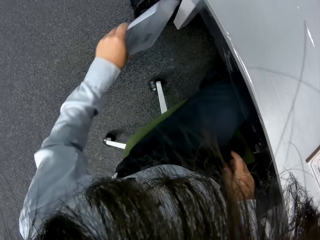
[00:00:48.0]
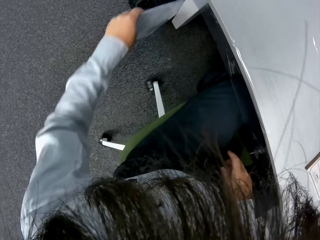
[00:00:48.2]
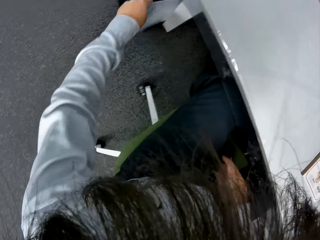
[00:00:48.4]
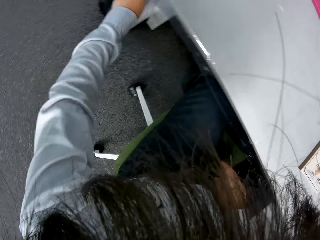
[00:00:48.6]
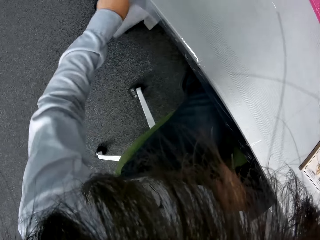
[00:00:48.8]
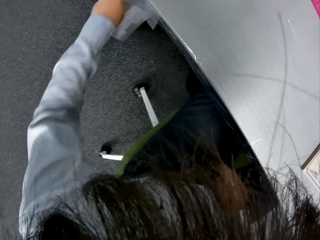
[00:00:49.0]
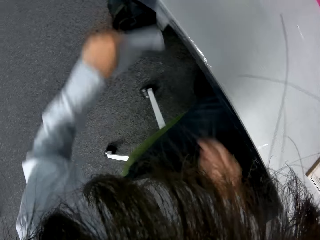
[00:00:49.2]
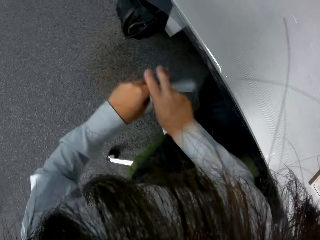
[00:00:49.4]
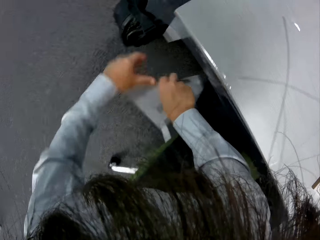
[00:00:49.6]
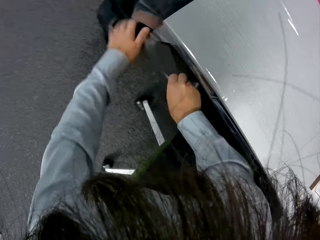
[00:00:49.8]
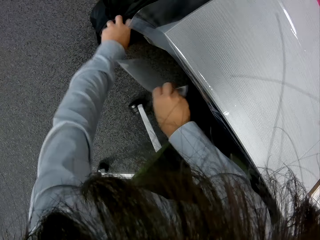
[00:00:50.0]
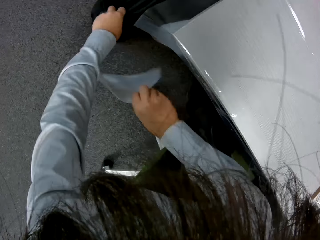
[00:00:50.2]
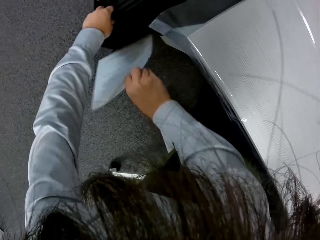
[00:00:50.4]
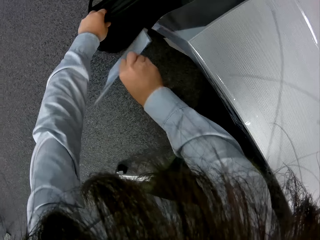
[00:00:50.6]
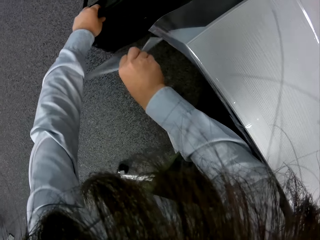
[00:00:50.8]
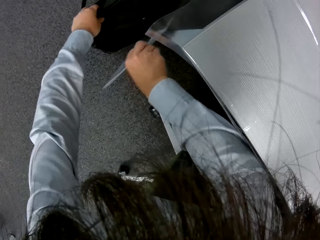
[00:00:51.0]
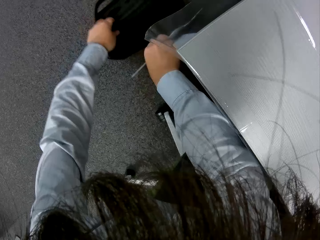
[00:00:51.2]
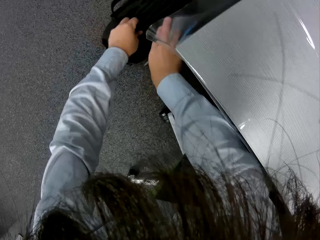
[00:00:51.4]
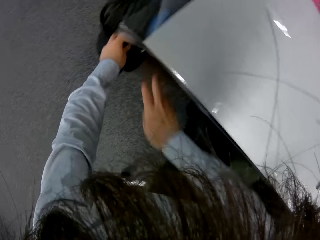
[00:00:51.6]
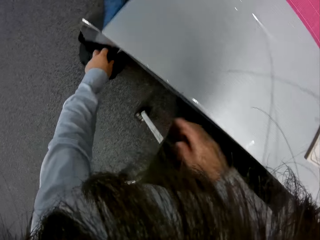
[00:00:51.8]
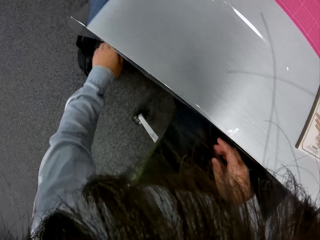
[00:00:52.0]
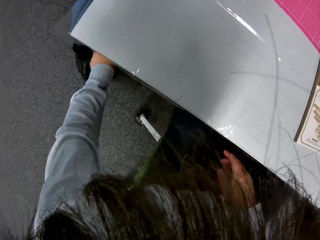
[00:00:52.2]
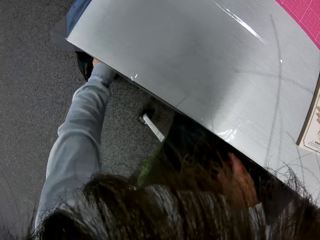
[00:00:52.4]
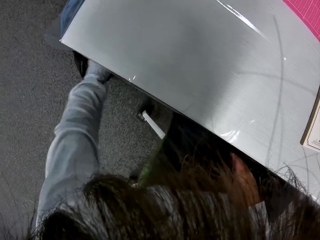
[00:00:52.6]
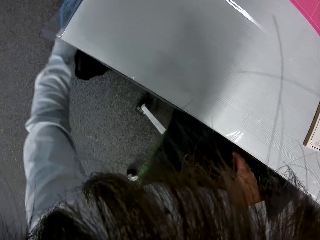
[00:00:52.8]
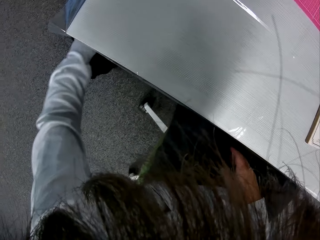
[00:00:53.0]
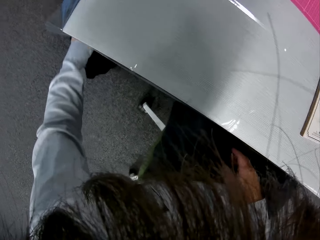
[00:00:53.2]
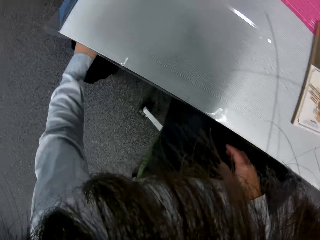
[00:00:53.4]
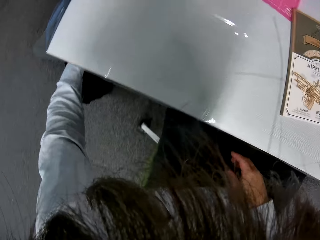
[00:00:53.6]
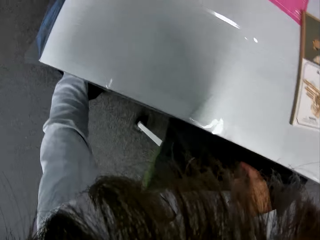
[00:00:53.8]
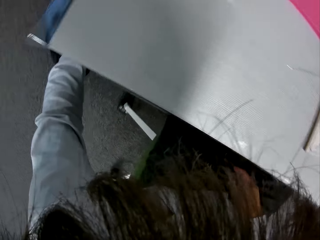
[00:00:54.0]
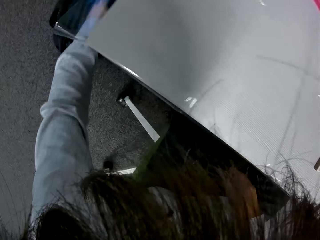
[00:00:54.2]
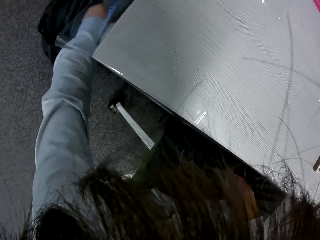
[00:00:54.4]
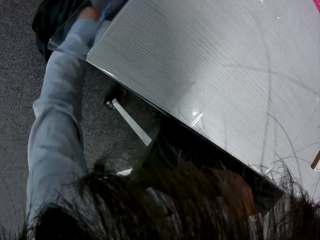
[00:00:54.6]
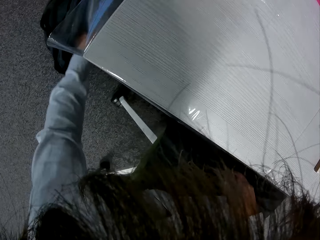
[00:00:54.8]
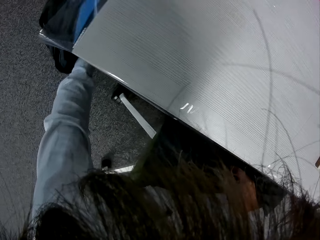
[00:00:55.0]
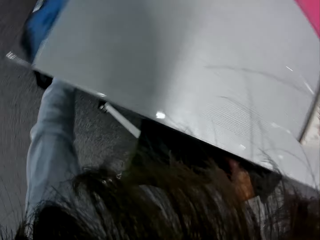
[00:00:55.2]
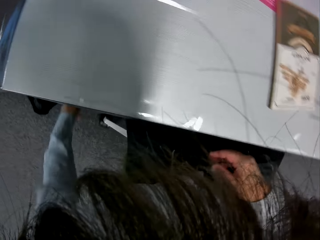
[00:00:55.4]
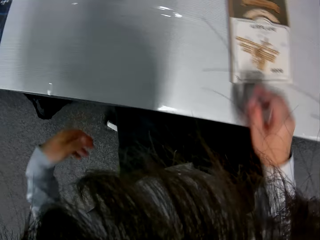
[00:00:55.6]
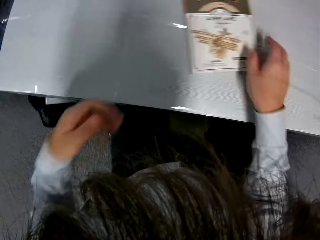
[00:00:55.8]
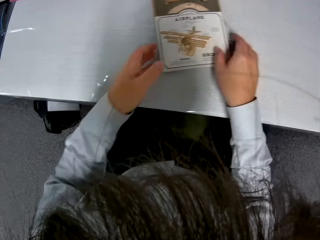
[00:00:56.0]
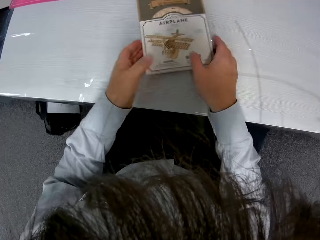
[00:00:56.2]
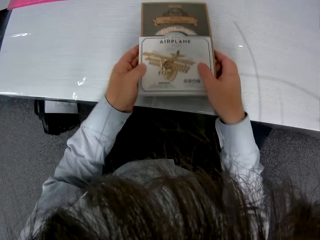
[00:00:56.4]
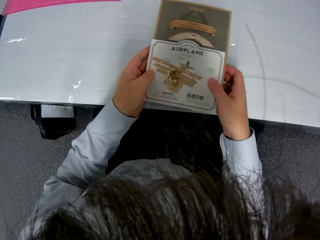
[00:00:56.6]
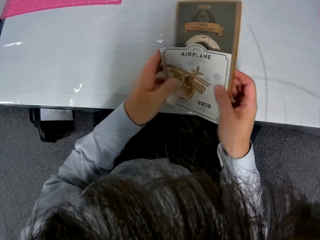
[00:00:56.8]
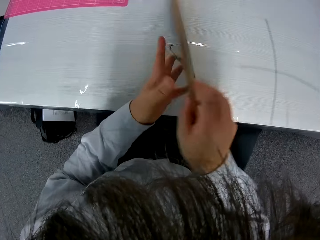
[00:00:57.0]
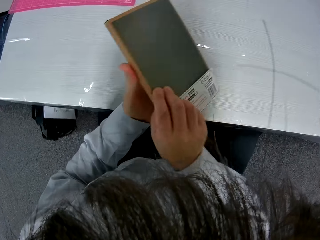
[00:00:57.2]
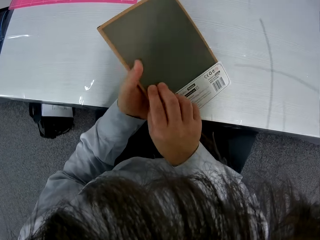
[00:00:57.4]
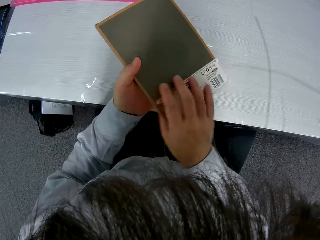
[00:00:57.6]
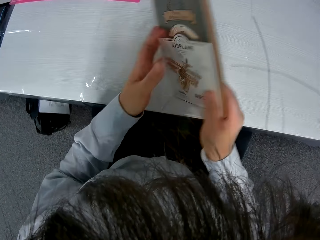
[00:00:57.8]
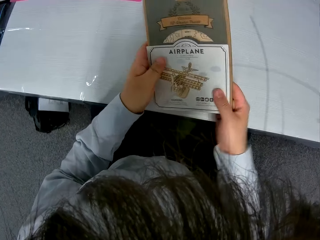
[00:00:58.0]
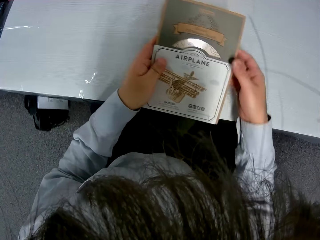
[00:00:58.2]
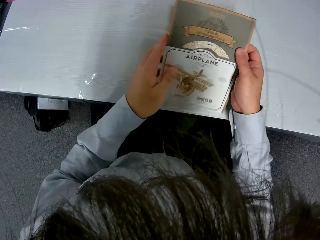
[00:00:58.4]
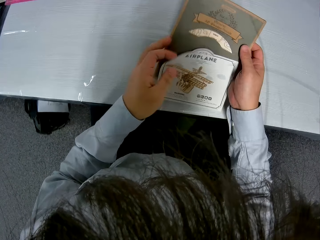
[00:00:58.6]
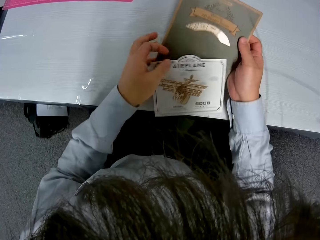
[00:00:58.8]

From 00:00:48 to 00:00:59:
The camera wearer puts the manual in a bag. They close the bag zip. They take the paperboard holder or box. They turn the box.

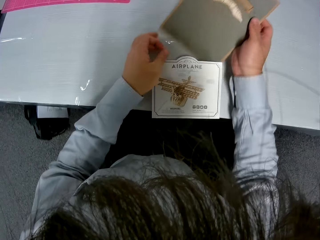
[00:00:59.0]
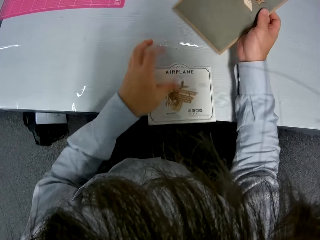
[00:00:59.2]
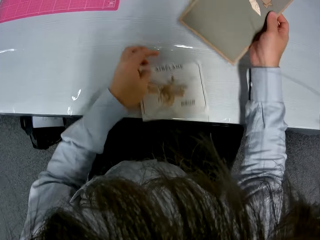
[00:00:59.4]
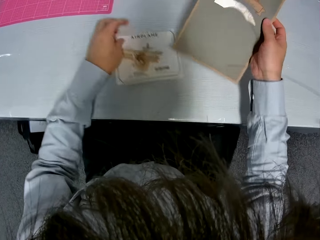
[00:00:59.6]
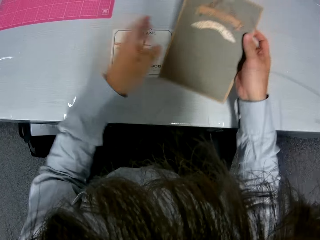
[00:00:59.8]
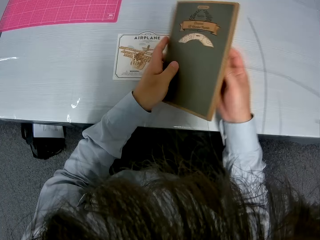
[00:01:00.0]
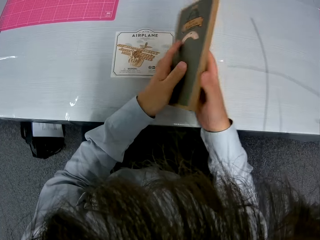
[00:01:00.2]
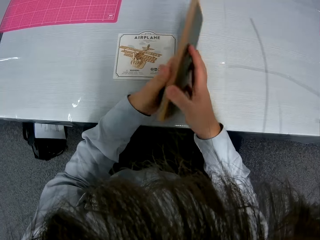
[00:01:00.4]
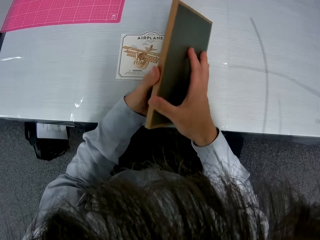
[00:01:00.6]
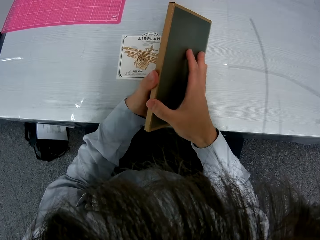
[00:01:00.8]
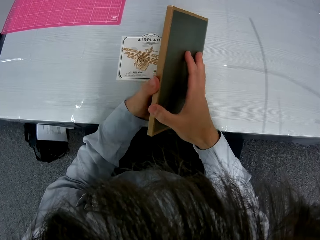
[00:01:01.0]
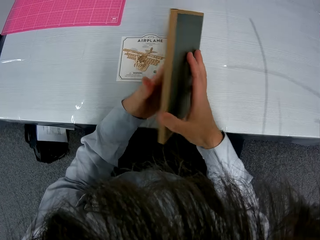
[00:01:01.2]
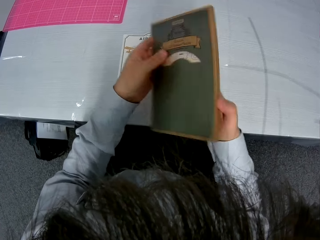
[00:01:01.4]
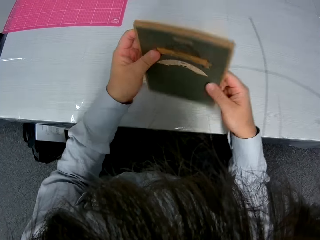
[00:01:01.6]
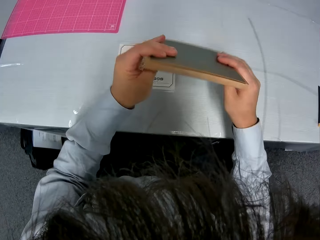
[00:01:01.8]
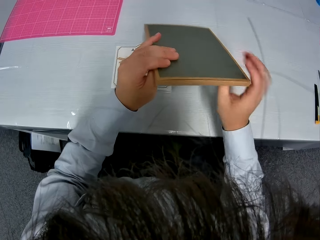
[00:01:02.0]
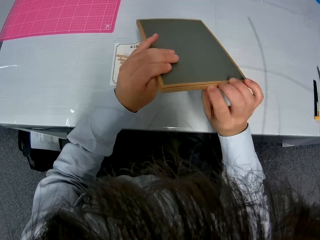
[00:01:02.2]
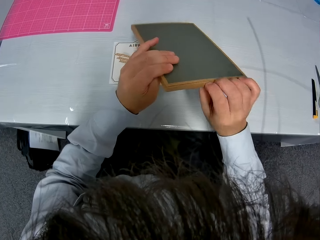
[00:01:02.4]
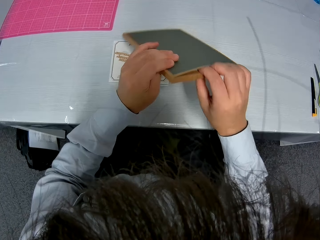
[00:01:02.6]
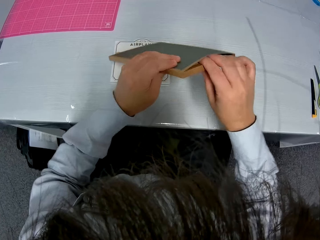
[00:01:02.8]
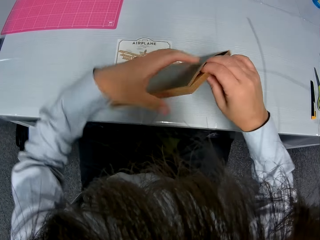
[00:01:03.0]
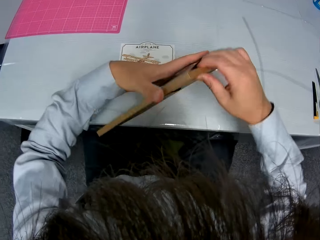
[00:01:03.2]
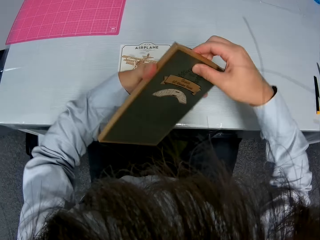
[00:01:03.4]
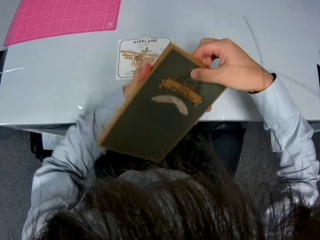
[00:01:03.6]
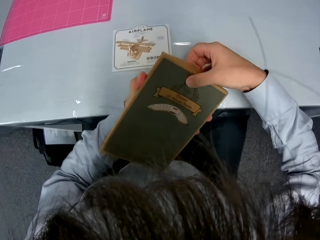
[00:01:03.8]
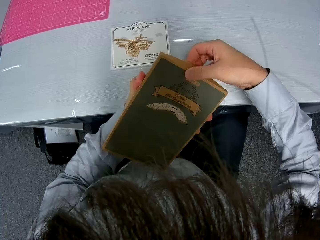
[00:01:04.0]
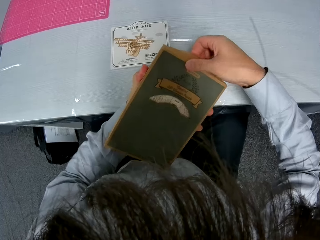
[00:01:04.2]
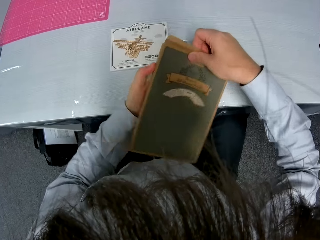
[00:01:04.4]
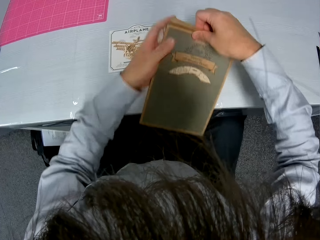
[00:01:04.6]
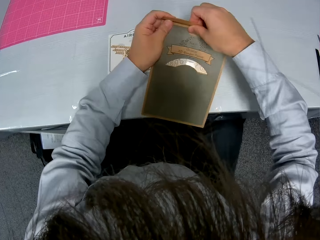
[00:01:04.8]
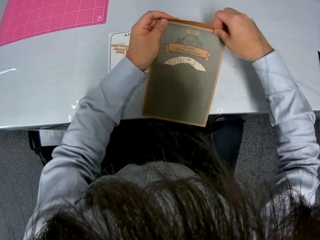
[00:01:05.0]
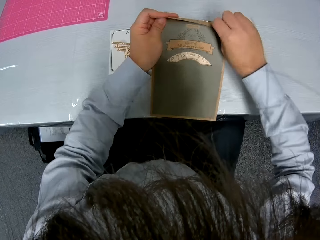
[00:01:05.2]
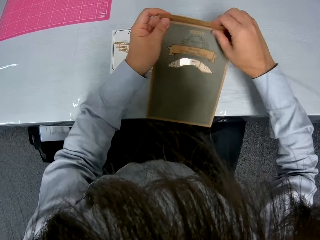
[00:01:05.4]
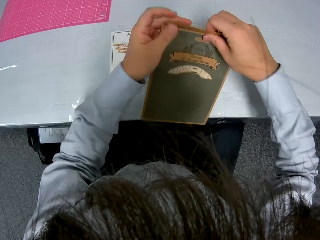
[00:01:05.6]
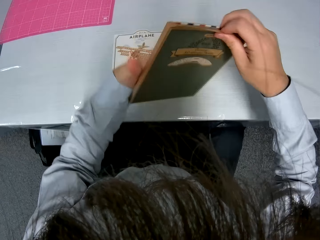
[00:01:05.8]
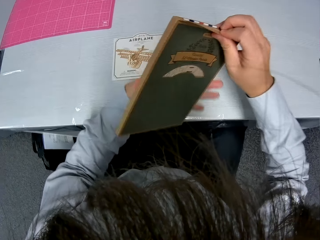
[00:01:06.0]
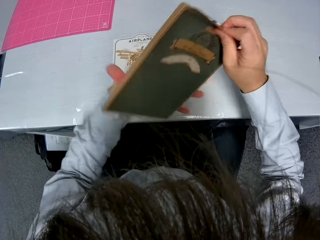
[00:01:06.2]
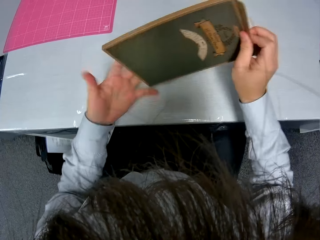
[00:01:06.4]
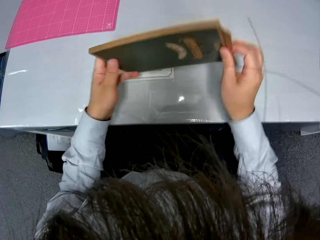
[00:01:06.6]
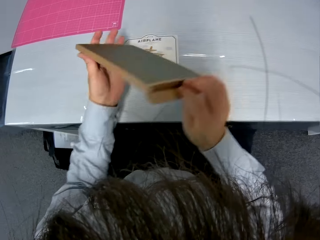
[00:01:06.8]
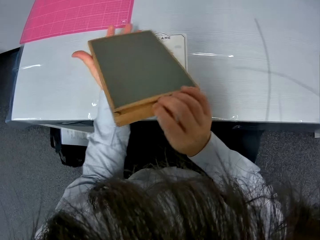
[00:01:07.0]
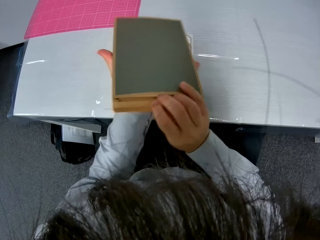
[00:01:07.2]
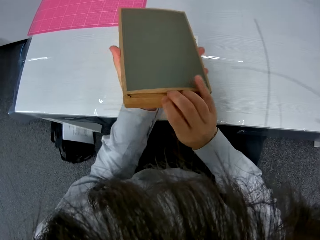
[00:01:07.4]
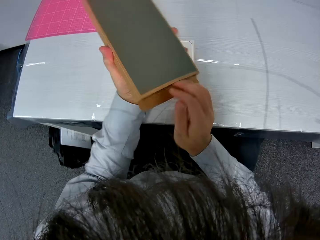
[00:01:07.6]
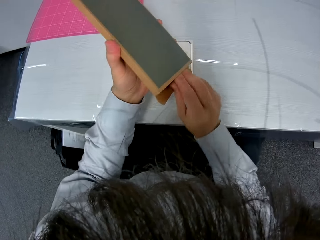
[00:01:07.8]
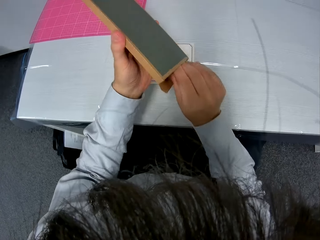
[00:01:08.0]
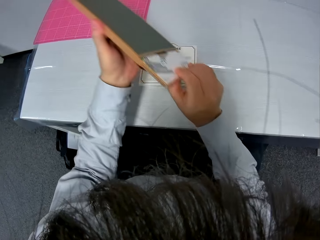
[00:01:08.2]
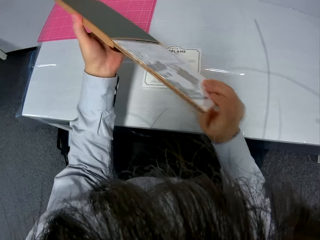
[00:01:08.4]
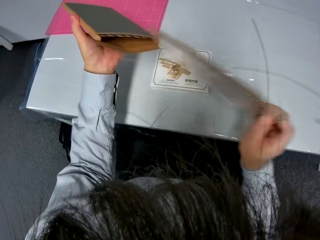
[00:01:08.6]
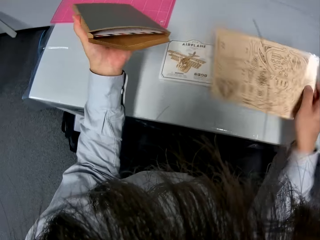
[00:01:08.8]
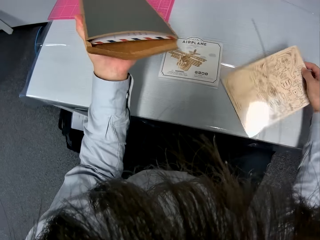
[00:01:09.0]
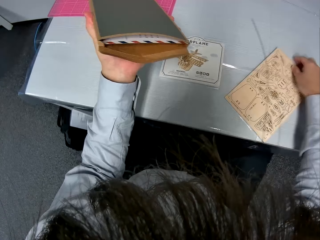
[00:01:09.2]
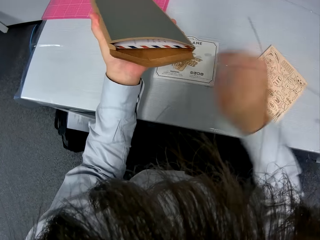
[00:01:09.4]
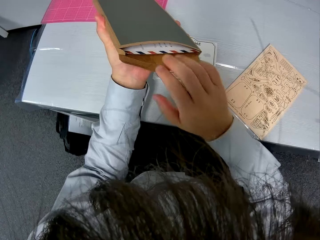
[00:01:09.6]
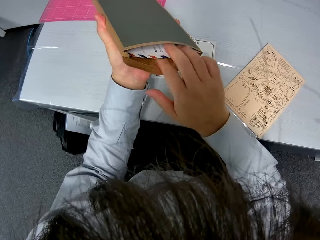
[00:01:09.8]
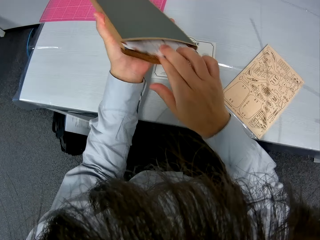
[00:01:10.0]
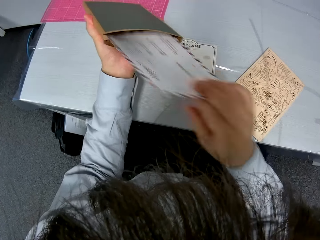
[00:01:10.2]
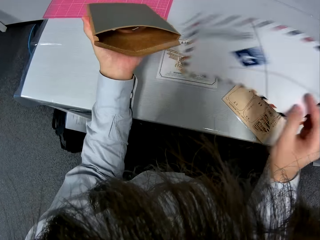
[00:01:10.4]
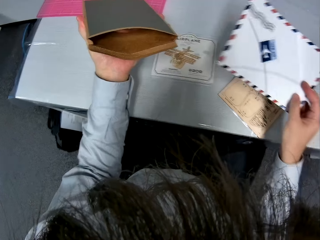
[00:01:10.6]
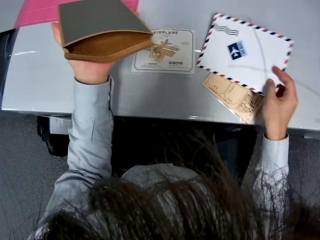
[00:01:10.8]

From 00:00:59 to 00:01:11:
The camera wearer removes the tag of the box or paperboard holder. They put the paperboard on the table. They continue to turn the box. They look at the paperboard holder. They open the box. They remove the paperboards from the card holder. They put the paperboard on the table. They pull out an envelope.
